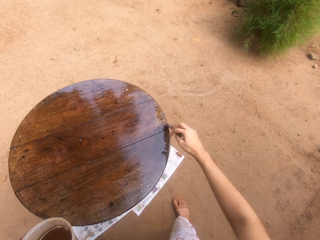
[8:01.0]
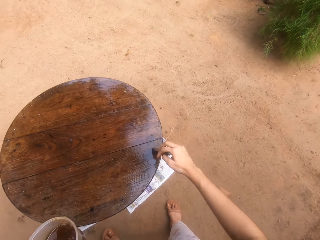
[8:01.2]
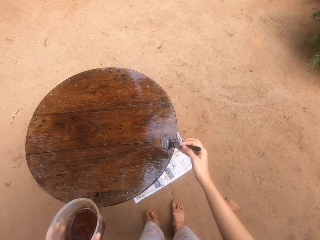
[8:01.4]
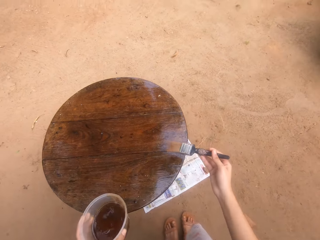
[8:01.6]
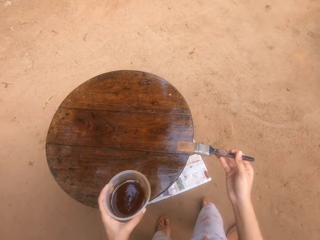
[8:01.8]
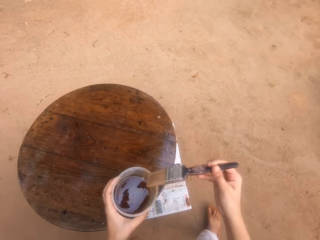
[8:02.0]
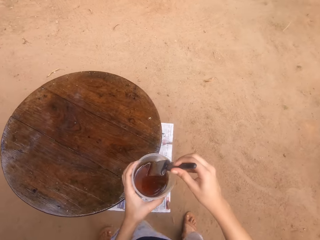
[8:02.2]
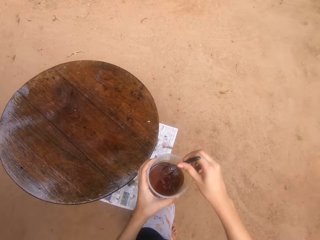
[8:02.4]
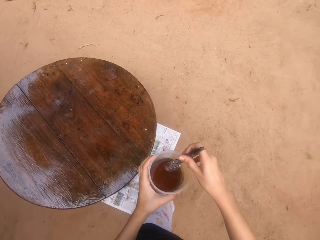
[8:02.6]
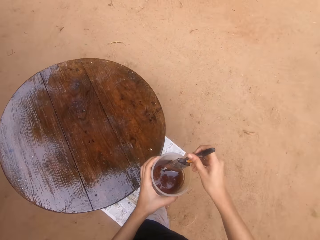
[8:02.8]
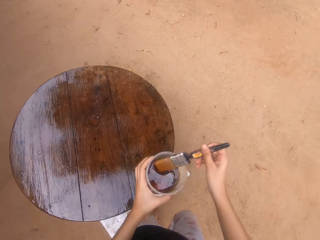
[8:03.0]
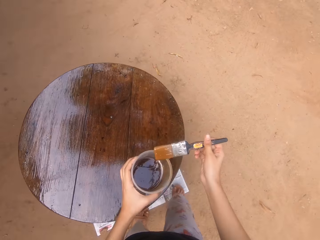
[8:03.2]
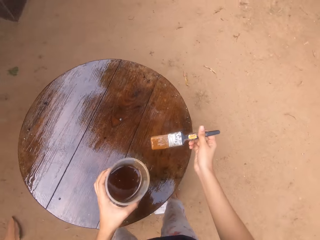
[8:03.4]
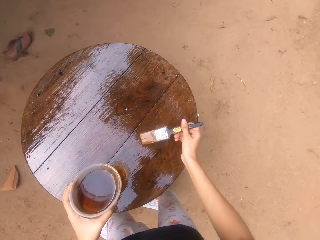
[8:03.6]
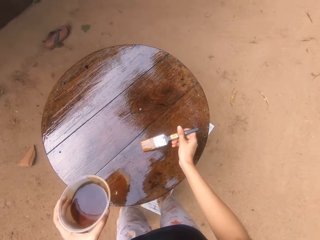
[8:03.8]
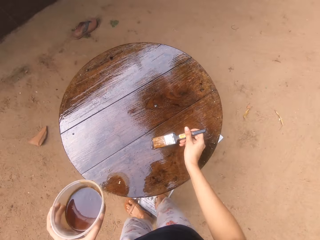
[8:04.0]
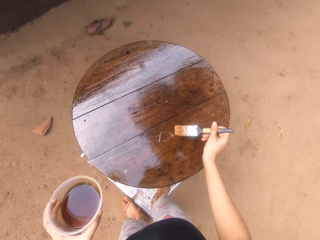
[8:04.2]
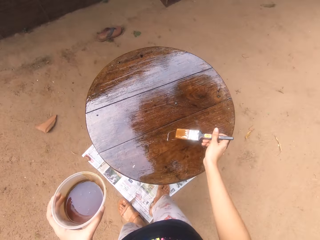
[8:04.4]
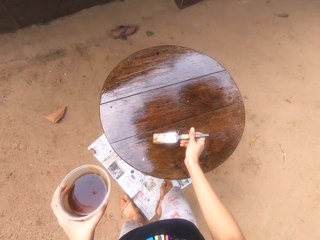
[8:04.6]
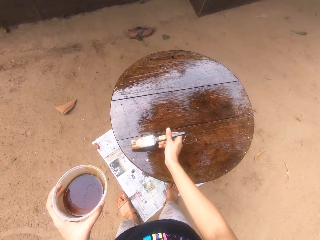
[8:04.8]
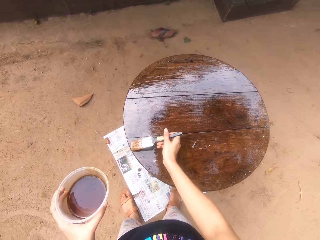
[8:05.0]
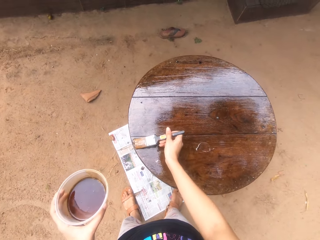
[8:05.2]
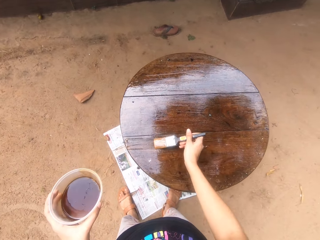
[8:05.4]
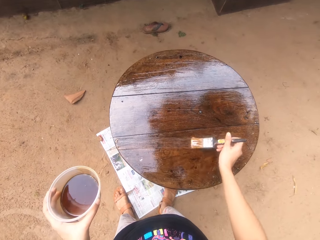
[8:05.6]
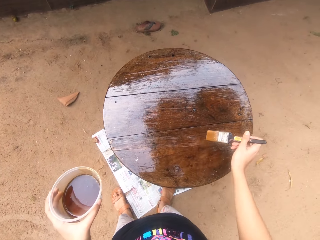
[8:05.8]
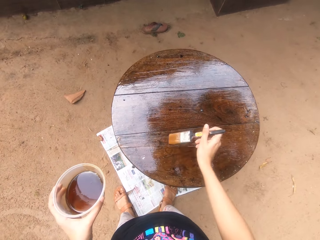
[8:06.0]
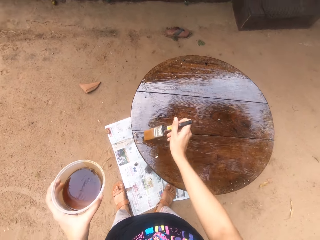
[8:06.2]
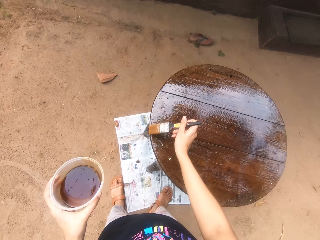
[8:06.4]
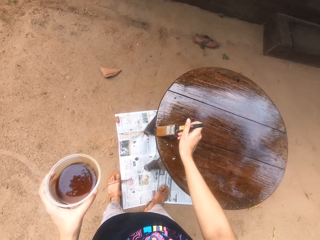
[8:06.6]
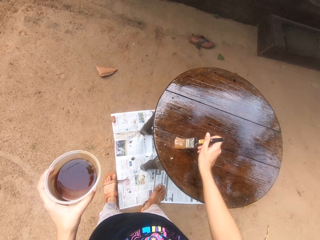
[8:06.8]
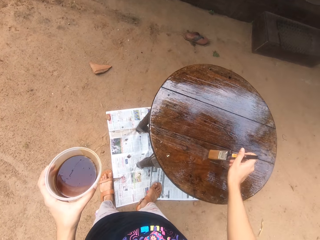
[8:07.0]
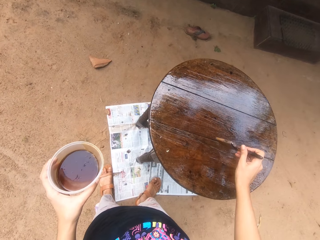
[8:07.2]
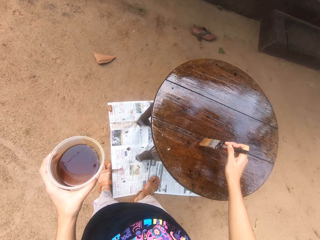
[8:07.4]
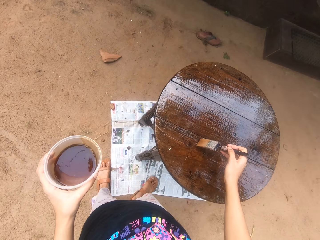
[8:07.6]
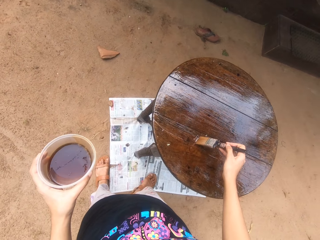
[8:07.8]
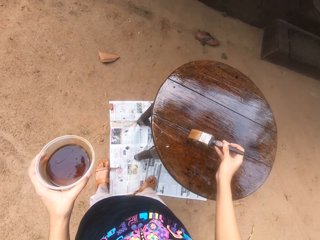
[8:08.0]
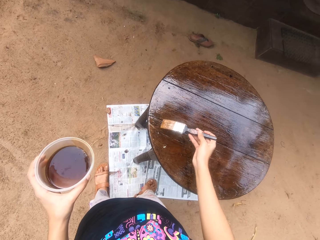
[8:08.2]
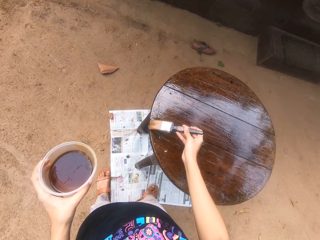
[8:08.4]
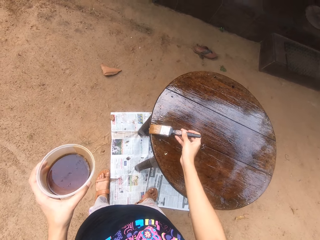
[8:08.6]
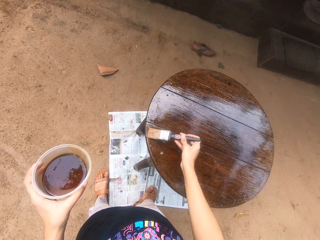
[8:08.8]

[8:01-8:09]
The camera wearer dips the paint brush in his right hand into the container of wood gloss paint in his left hand. He rubs the paint brush in his right hand on the container of wood gloss paint in his left hand. He paints the table on the ground with the paint brush in his right hand.

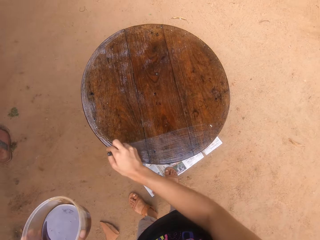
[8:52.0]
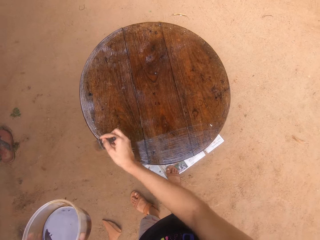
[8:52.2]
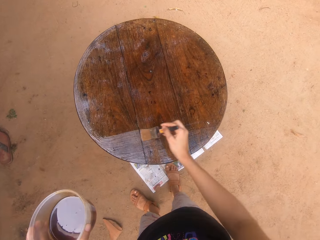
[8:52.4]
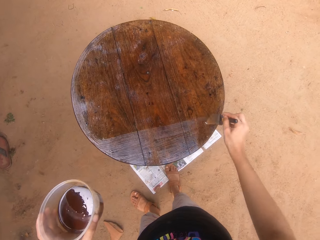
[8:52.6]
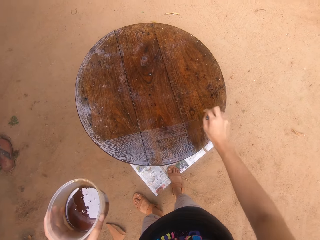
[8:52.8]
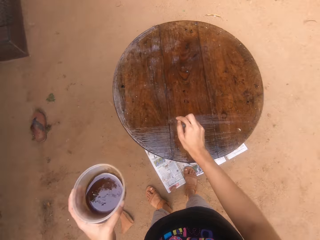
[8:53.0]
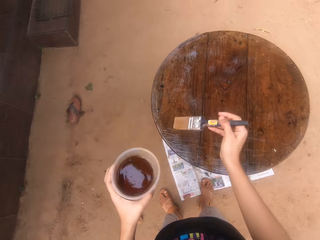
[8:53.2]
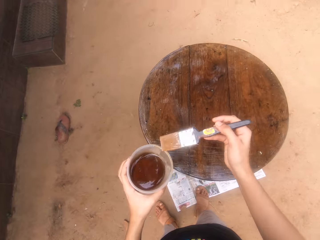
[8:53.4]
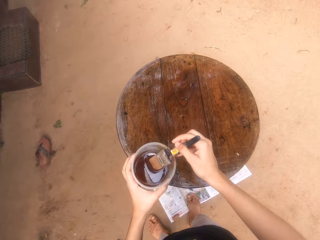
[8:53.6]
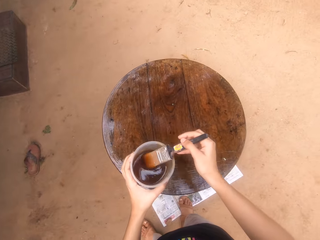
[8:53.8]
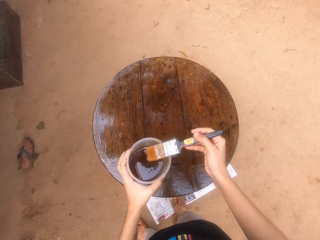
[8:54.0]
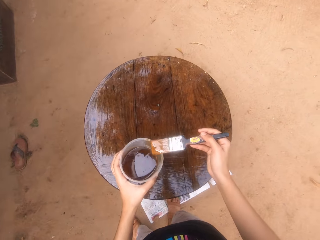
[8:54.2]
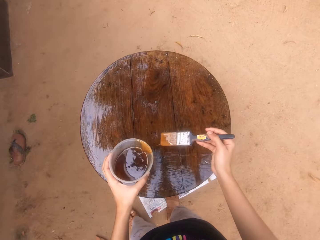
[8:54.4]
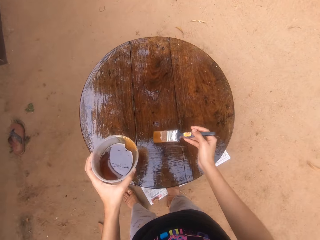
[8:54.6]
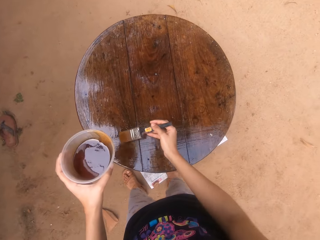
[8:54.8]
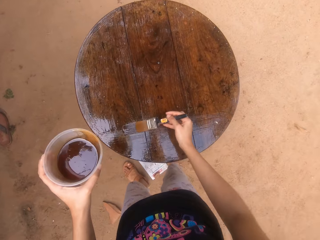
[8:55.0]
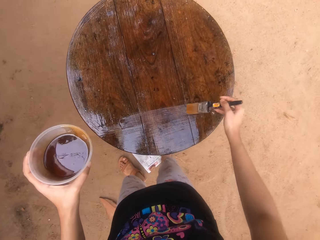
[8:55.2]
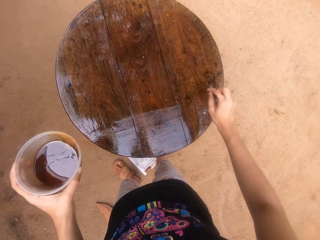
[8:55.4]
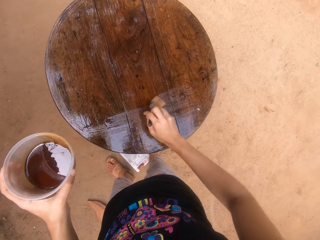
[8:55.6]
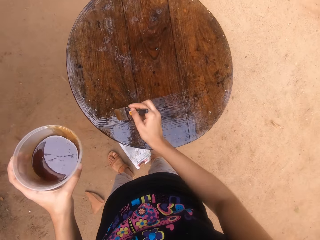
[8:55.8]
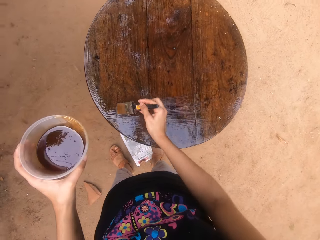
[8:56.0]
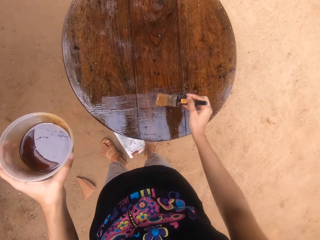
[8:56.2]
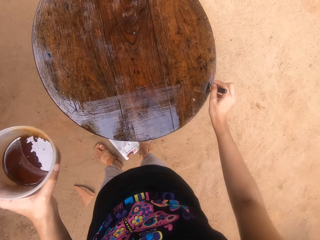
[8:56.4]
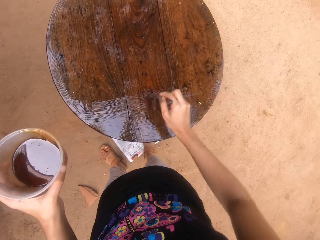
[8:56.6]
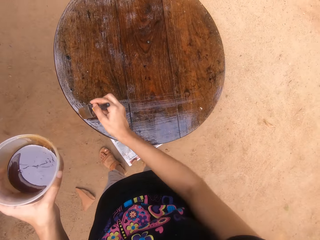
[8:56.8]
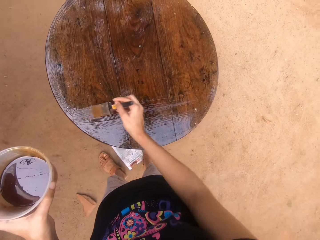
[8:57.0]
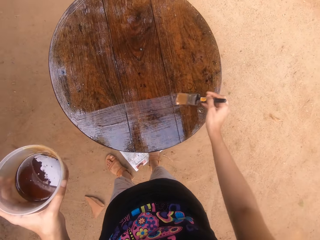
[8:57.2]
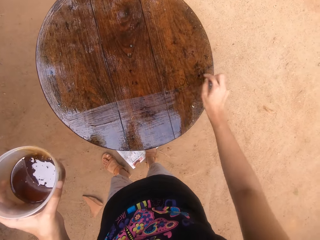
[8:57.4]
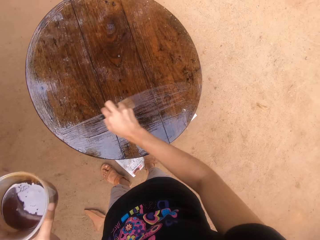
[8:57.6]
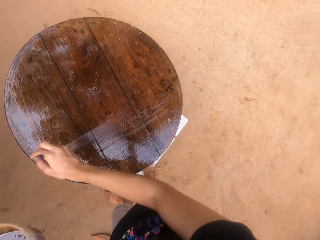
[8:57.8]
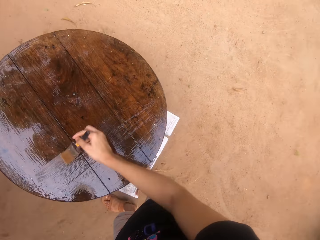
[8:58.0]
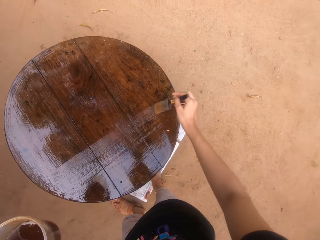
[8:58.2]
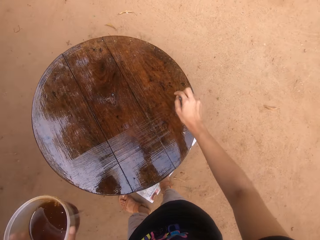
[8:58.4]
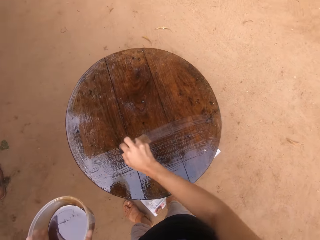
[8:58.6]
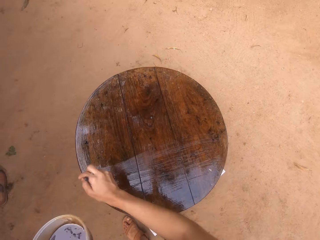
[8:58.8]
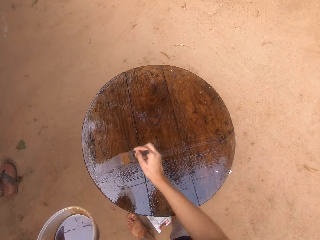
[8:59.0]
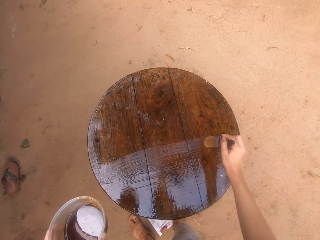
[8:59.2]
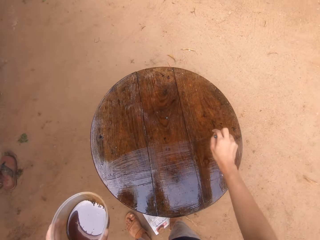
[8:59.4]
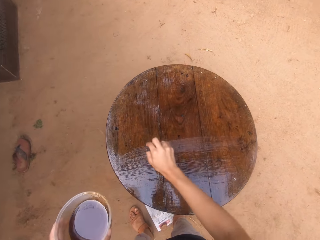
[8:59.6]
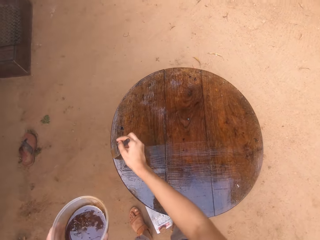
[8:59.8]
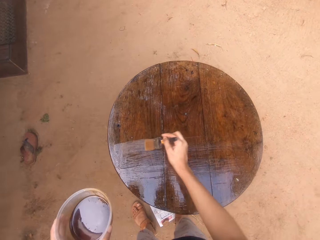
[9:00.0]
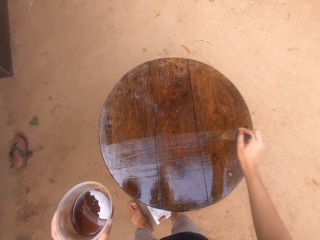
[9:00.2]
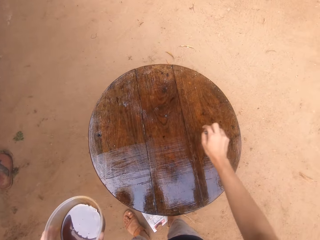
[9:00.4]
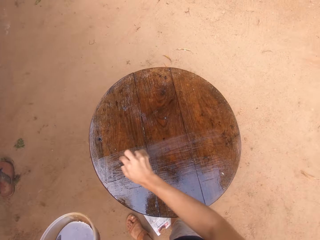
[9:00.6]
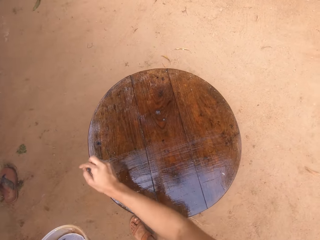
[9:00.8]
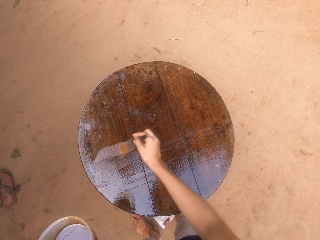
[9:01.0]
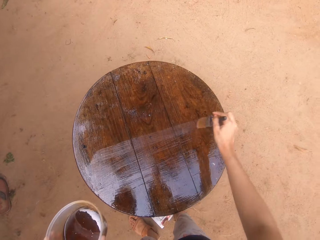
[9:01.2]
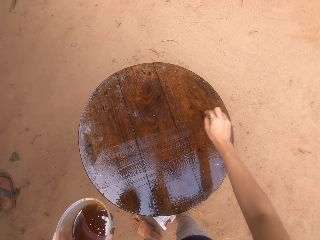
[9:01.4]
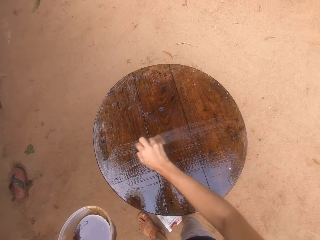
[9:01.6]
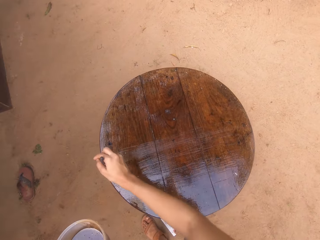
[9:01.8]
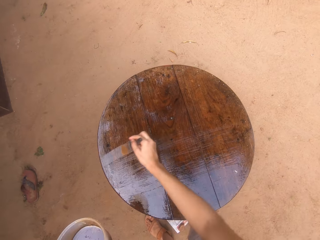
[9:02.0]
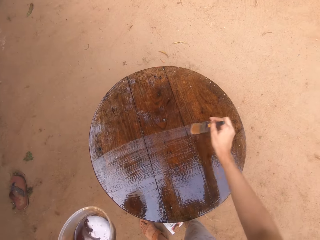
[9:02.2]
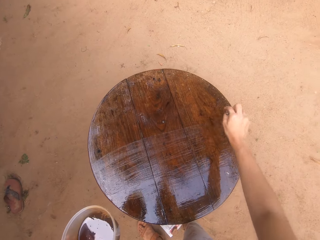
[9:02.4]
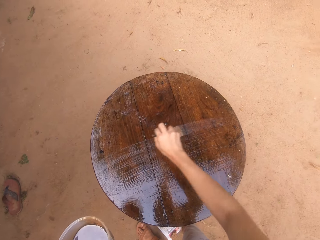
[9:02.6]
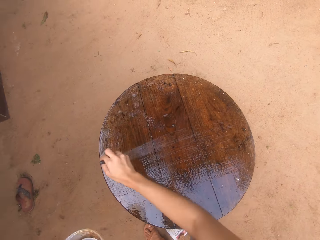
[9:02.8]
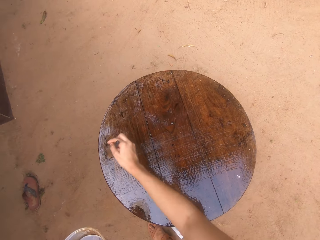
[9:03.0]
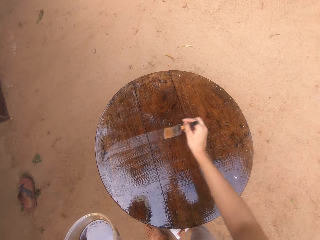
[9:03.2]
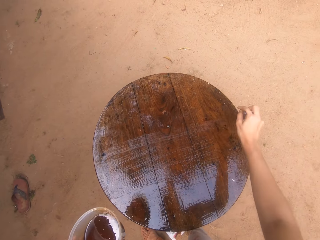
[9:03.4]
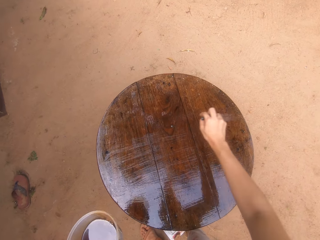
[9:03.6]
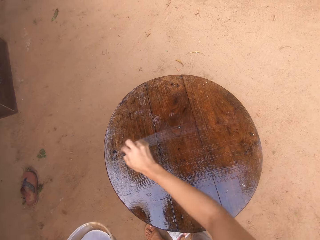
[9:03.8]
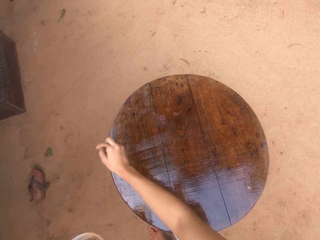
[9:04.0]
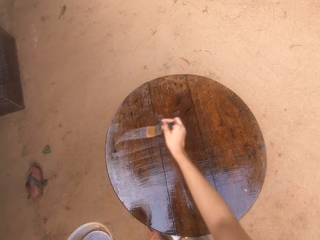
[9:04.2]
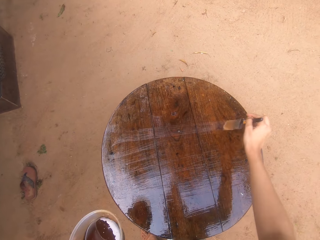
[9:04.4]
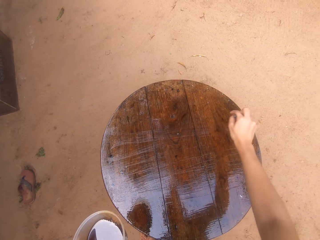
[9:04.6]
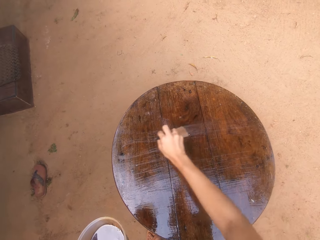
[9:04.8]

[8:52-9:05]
The camera wearer dips the paint brush in his right hand into the container of wood gloss paint in his left hand. He rubs the paint brush in his right hand on the container of wood gloss paint in his left hand. He paints the table on the ground with the paint brush in his right hand.
